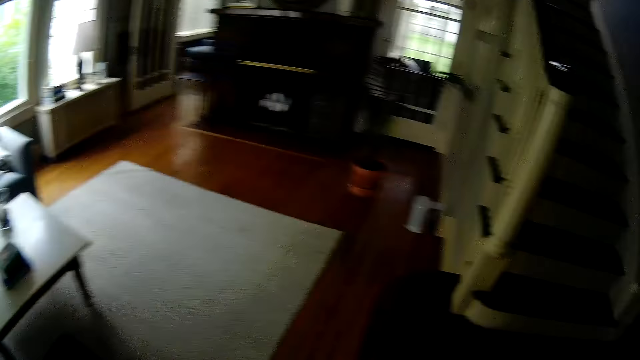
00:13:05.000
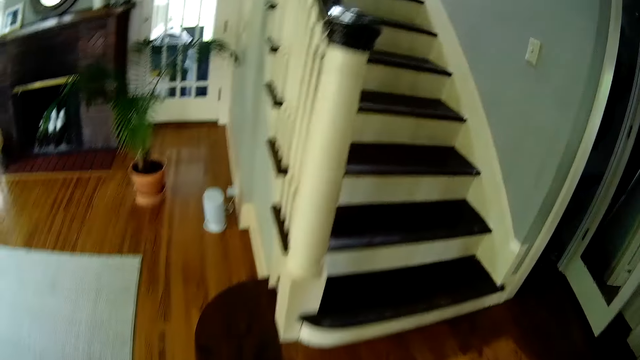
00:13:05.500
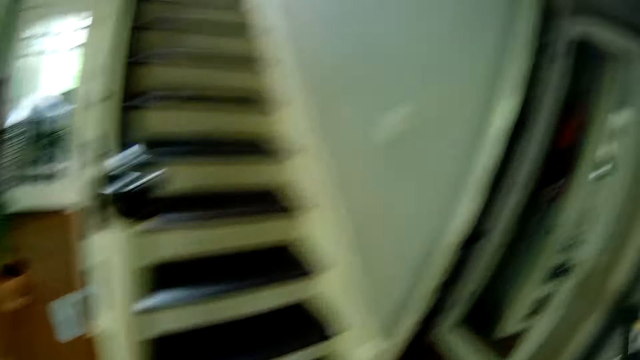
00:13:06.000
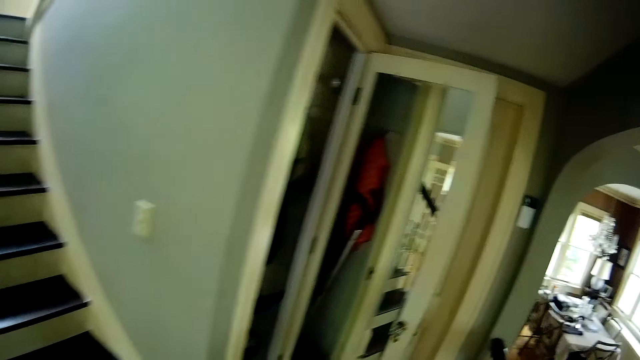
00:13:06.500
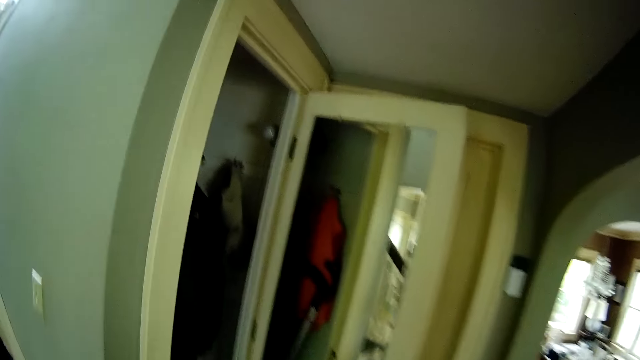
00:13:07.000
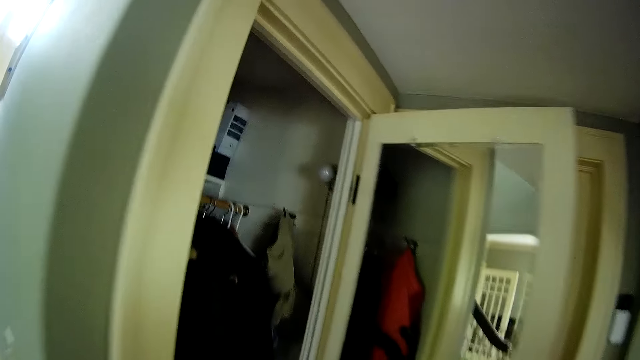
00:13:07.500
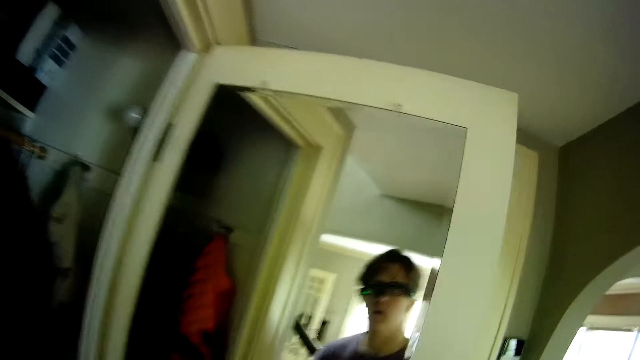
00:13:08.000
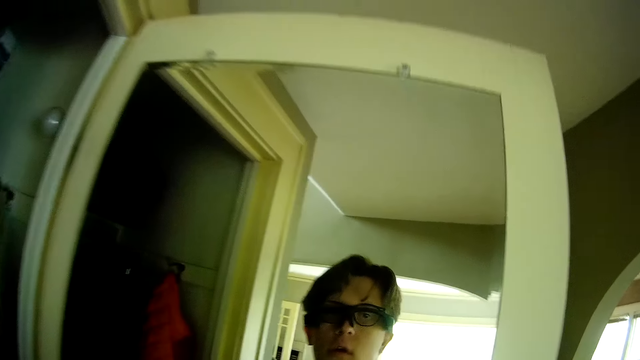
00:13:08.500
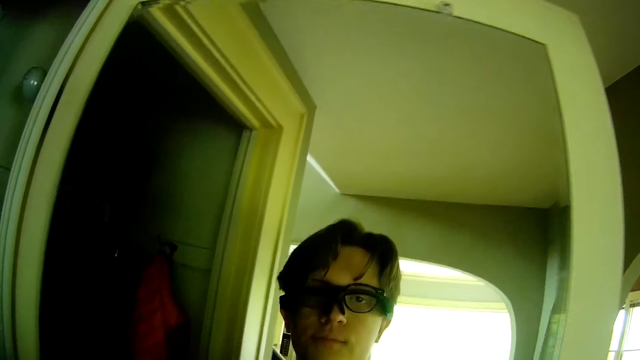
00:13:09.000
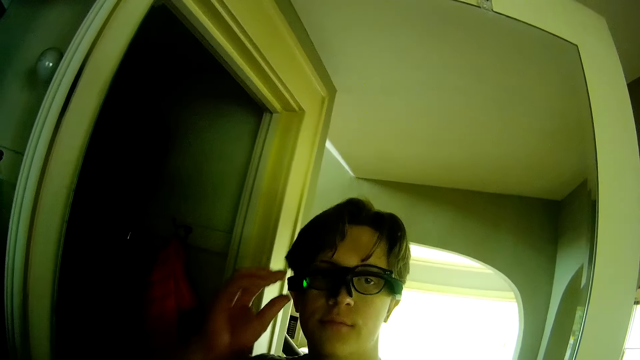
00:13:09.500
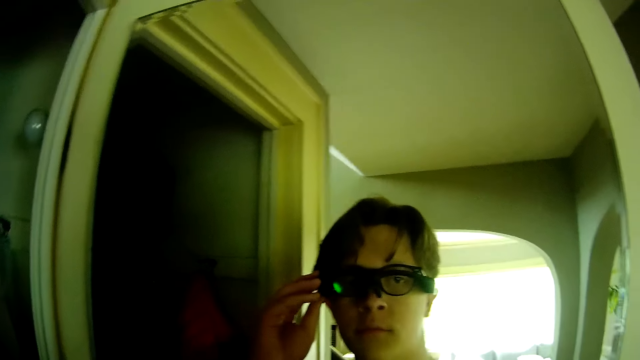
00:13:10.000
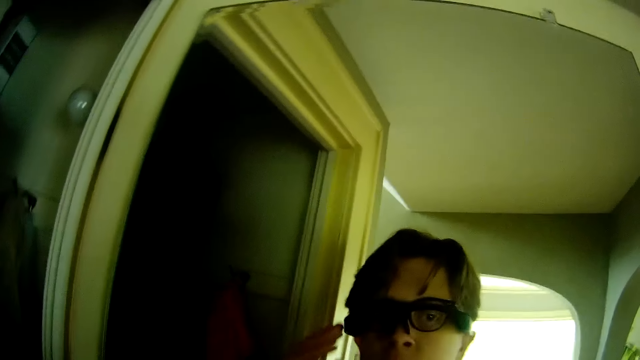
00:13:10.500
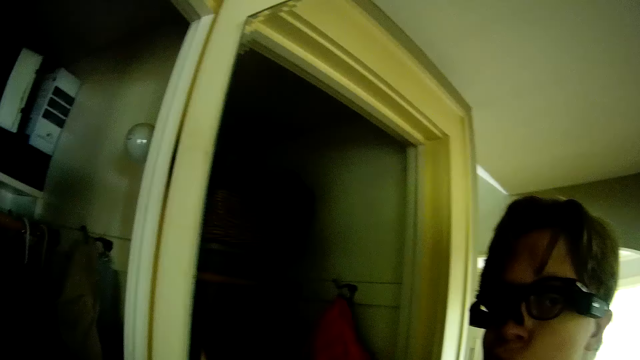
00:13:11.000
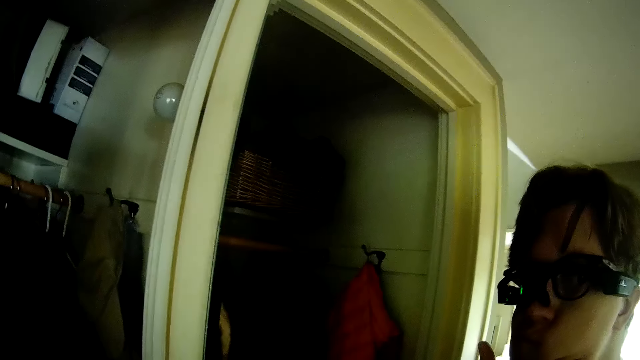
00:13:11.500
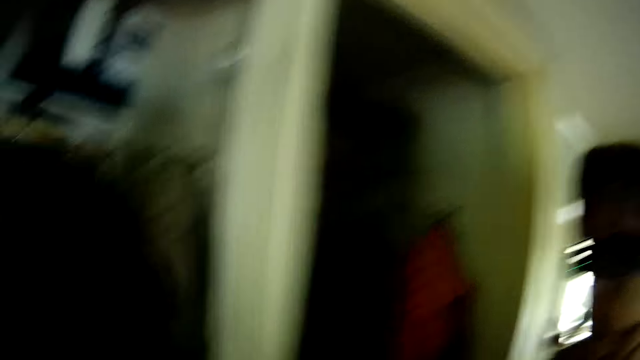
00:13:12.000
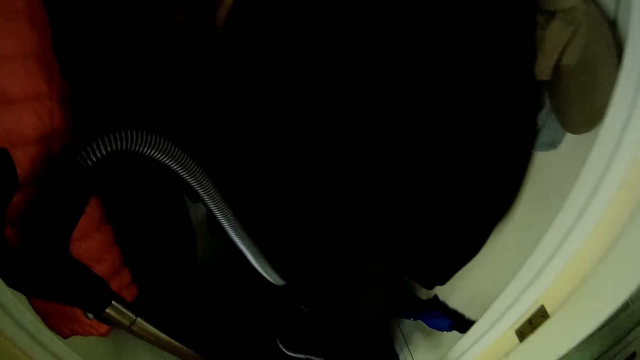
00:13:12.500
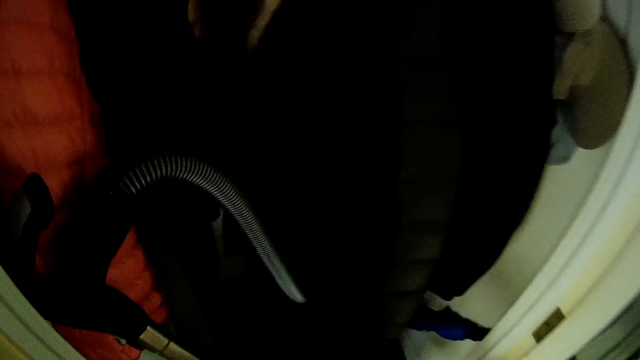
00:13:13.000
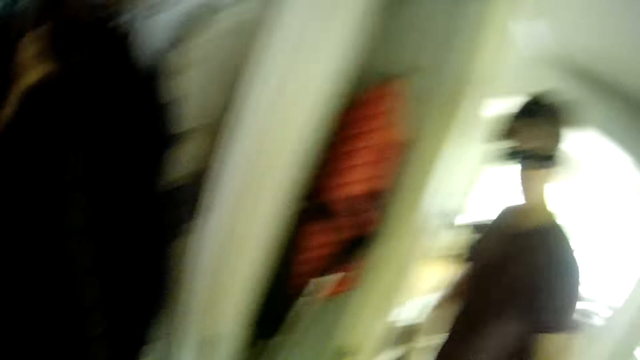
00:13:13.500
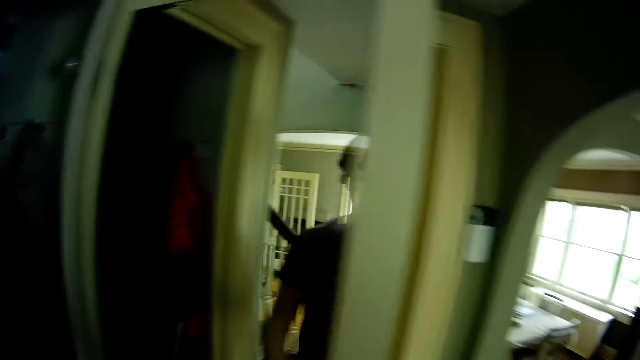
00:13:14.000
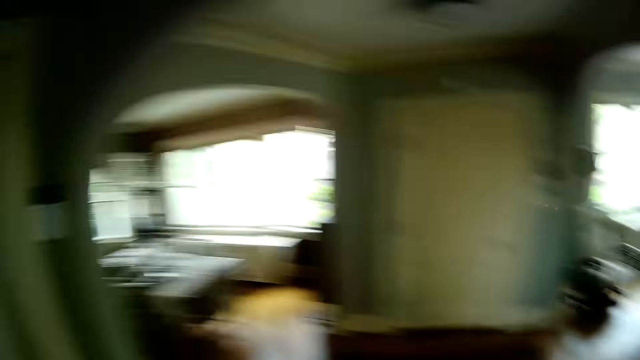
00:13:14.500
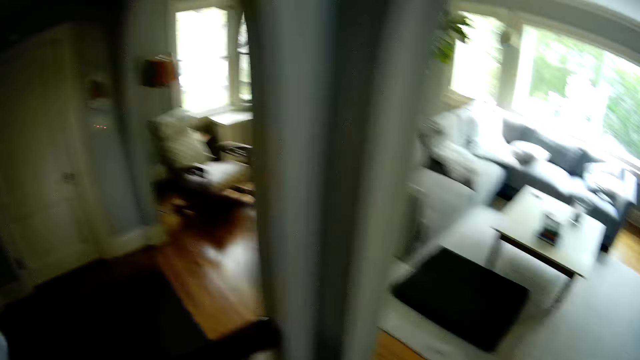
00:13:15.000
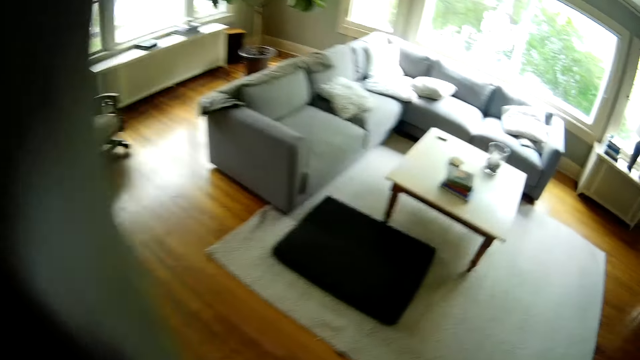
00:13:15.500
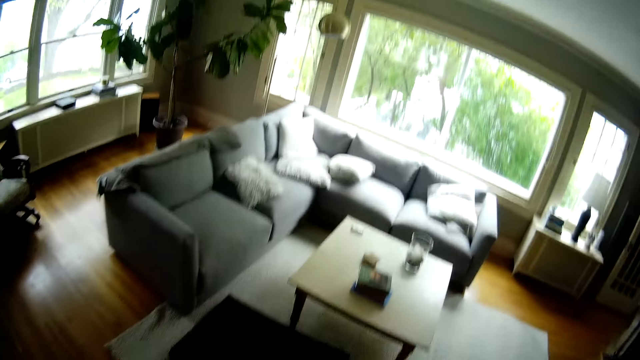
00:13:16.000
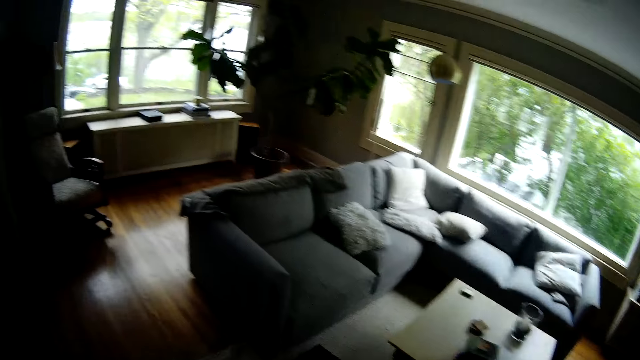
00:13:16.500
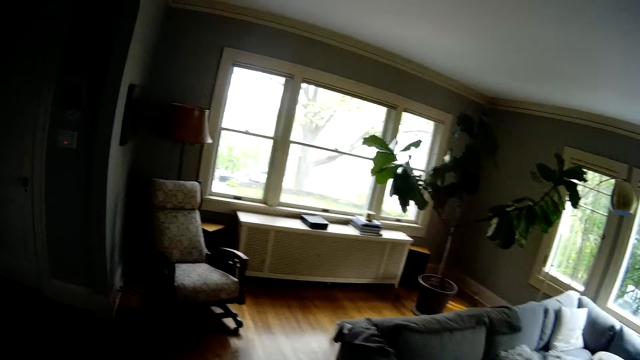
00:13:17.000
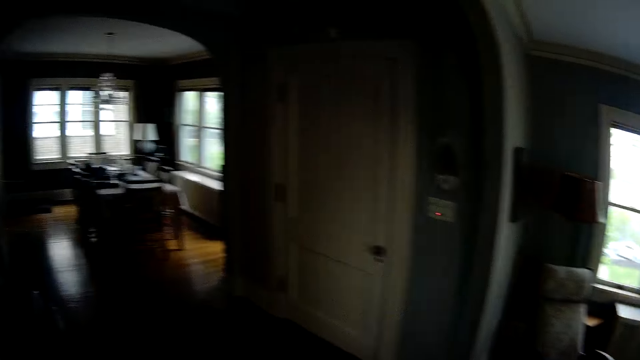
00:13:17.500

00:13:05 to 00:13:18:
The camera wearer touches the camera on his head with his left hand. He makes the glasses. He walks around.

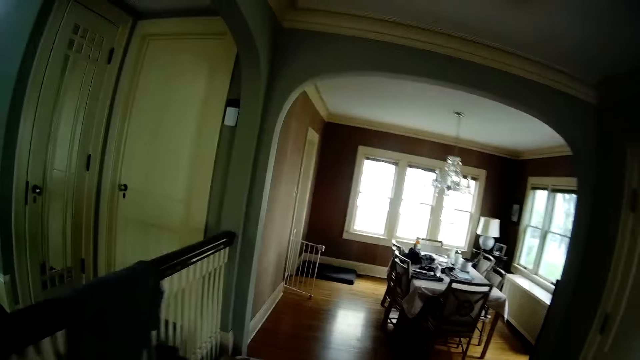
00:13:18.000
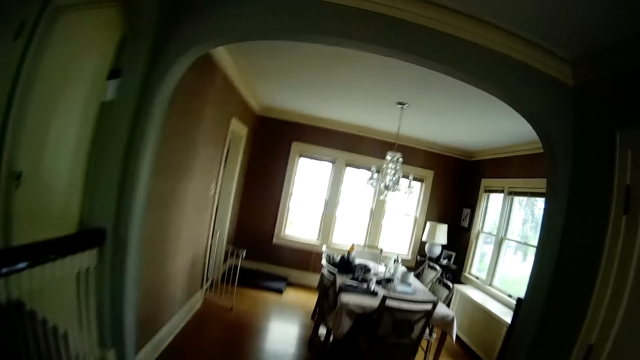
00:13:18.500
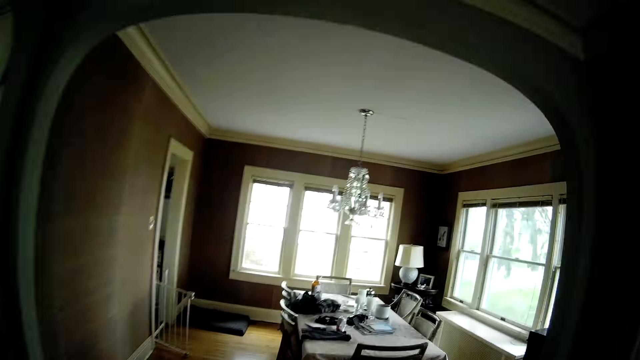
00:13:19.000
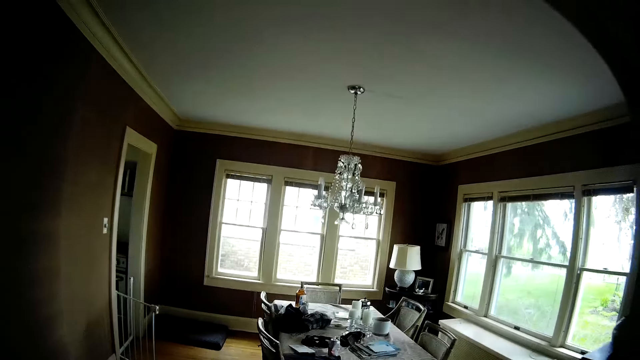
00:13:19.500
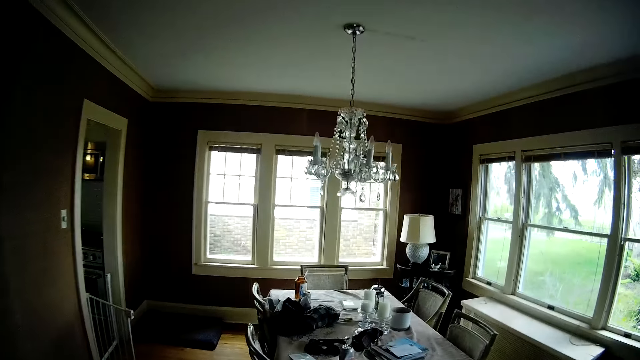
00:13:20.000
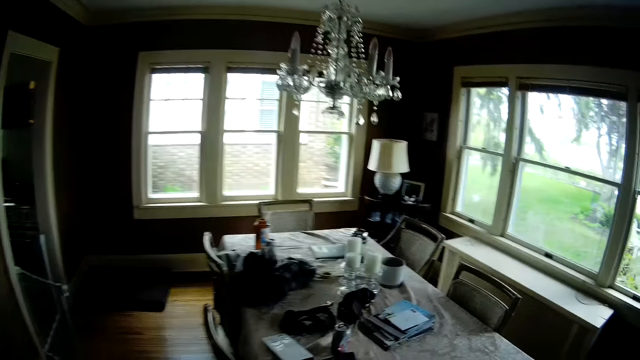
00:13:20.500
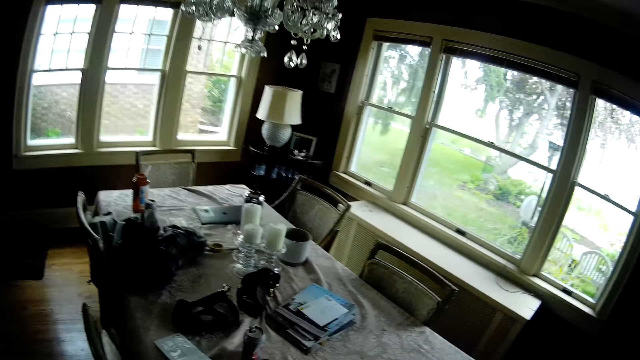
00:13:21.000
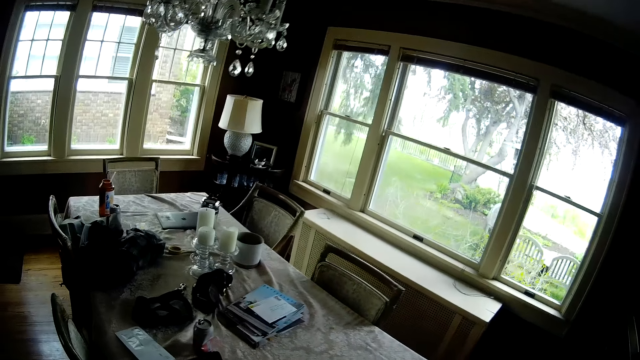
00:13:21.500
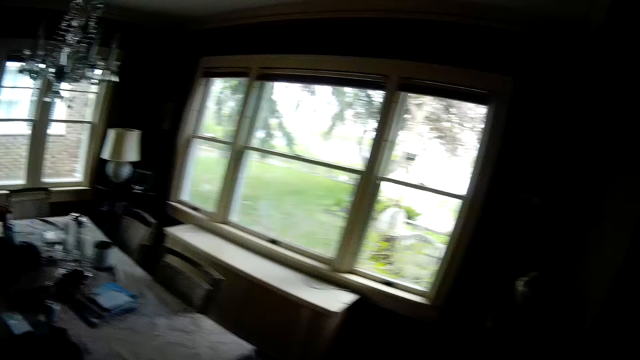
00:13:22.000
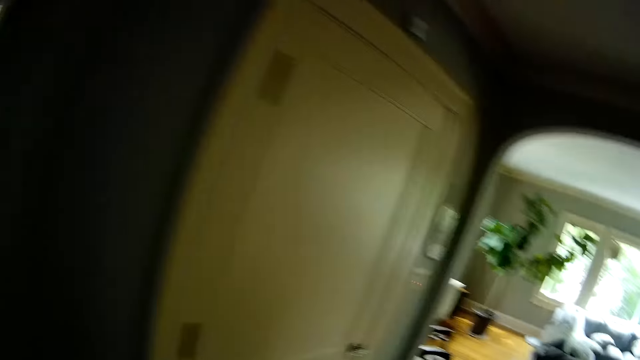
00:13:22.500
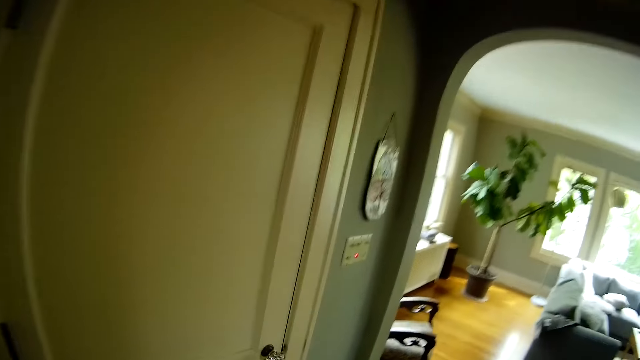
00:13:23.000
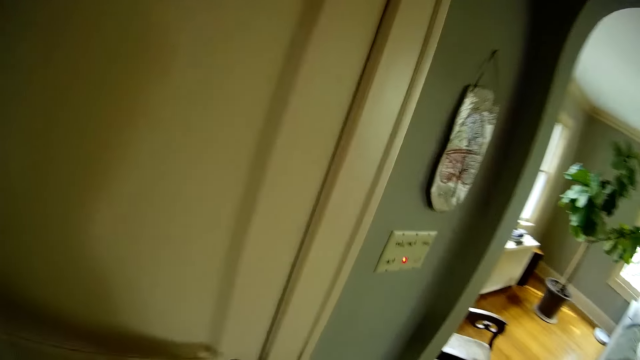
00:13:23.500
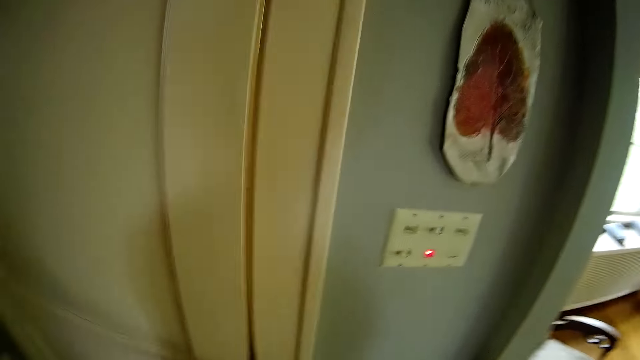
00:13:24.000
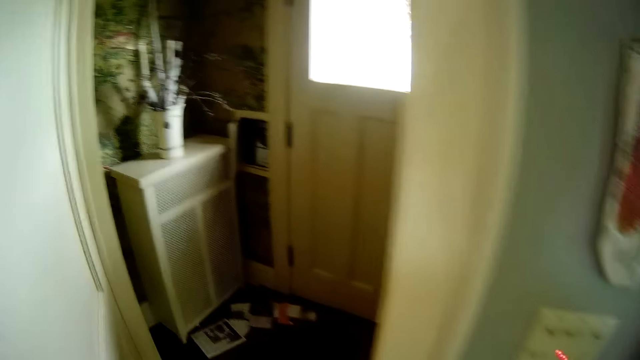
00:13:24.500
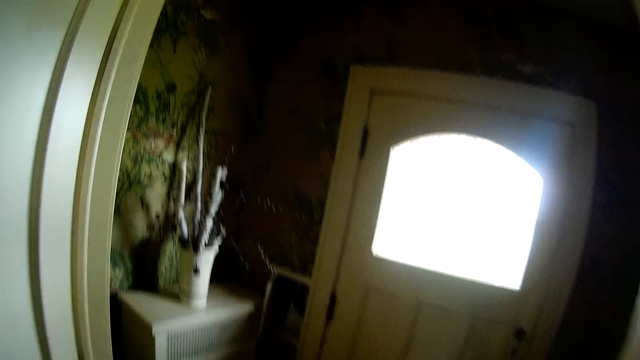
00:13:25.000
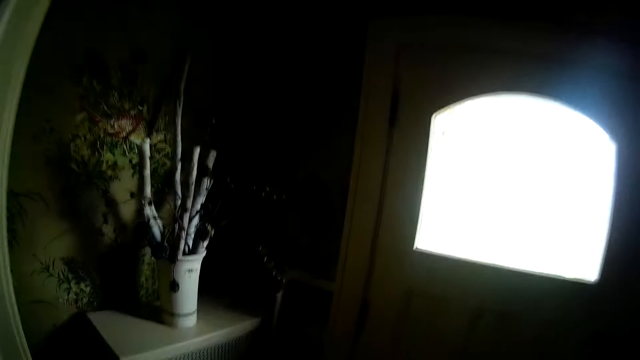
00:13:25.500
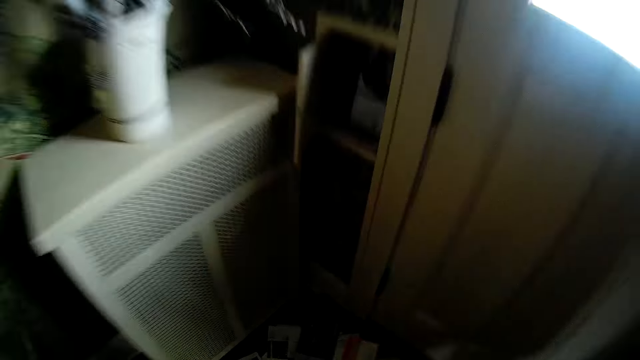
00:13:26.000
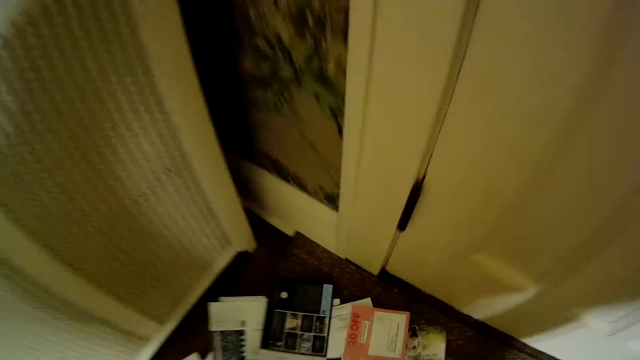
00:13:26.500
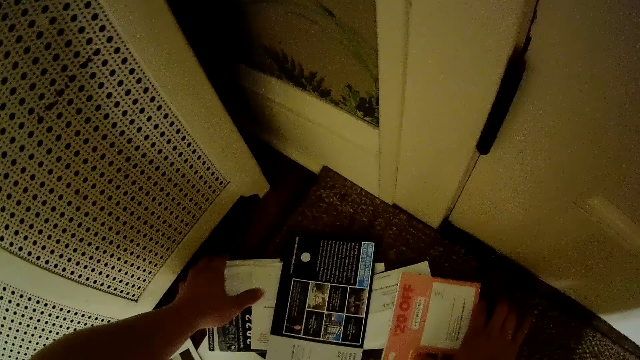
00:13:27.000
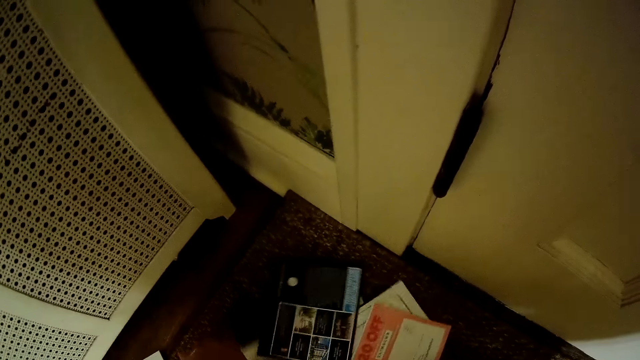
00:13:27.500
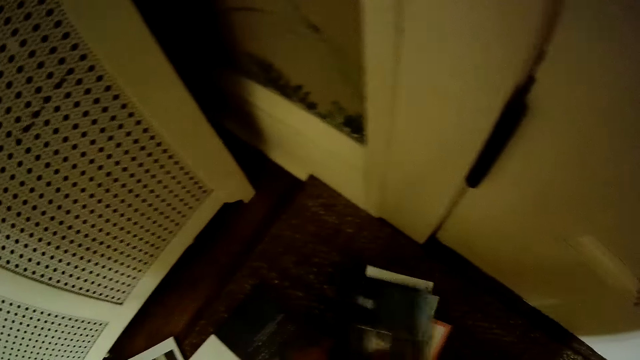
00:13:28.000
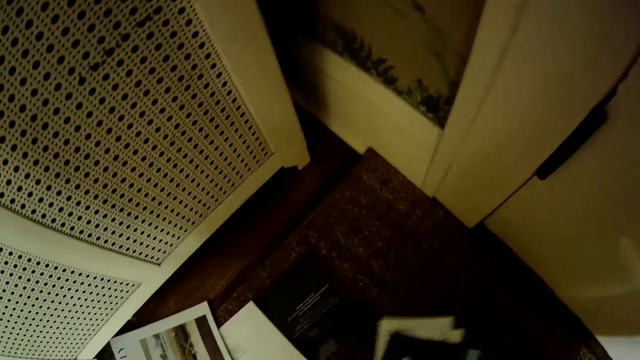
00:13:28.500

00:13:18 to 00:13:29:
The camera wearer opens the door. He picks a newspaper from the floor with his left hand. He moves some papers with his left hand.
